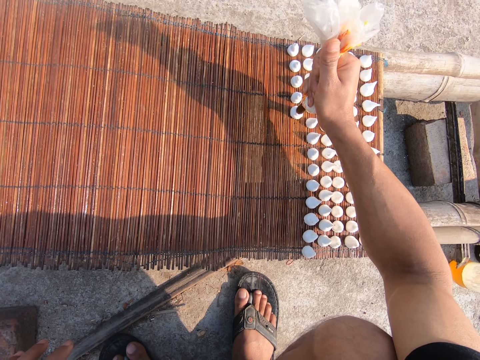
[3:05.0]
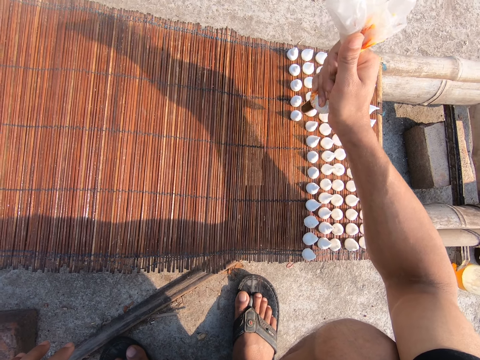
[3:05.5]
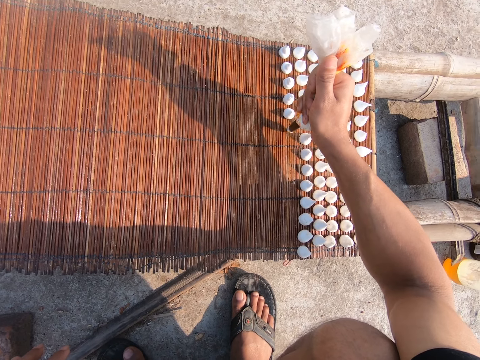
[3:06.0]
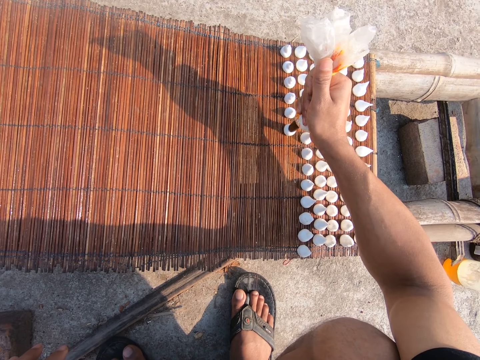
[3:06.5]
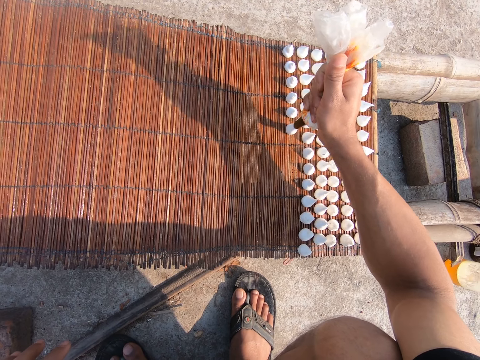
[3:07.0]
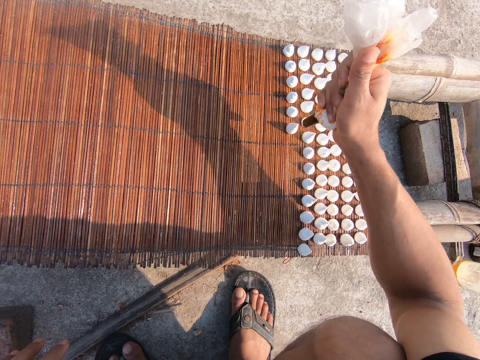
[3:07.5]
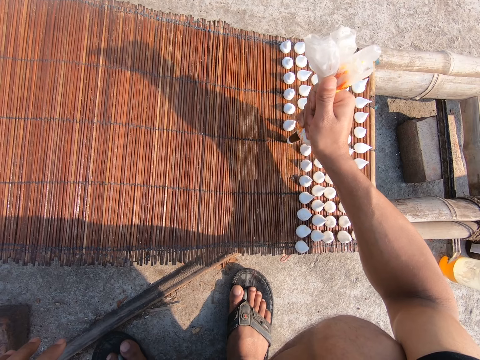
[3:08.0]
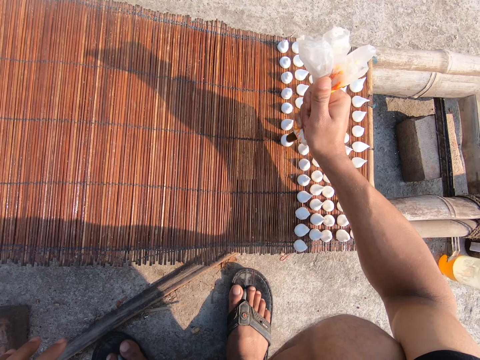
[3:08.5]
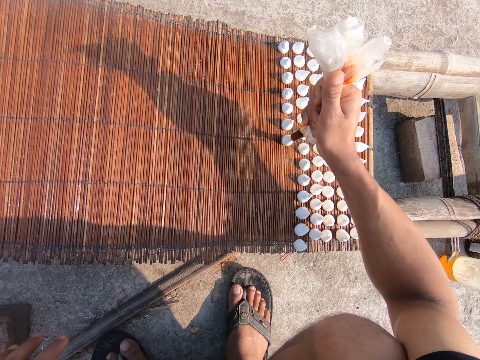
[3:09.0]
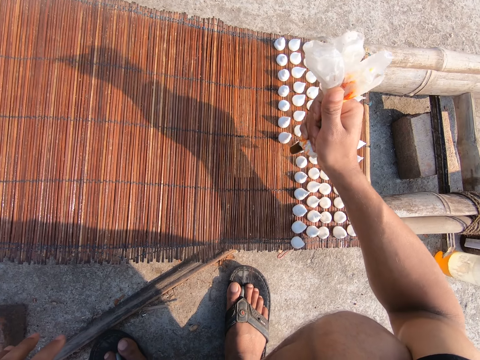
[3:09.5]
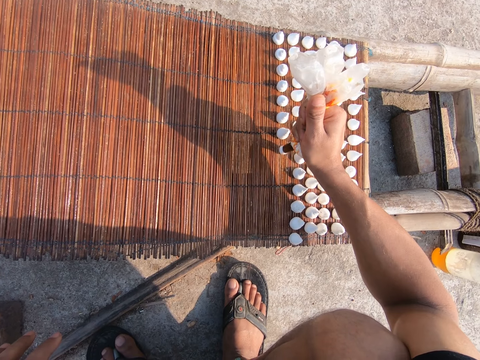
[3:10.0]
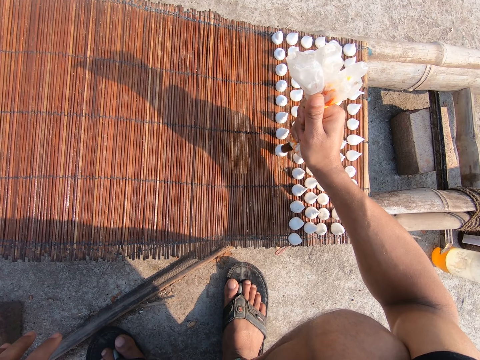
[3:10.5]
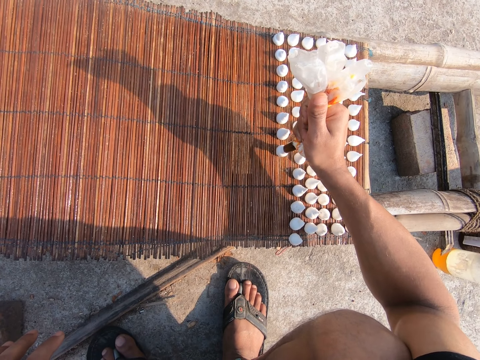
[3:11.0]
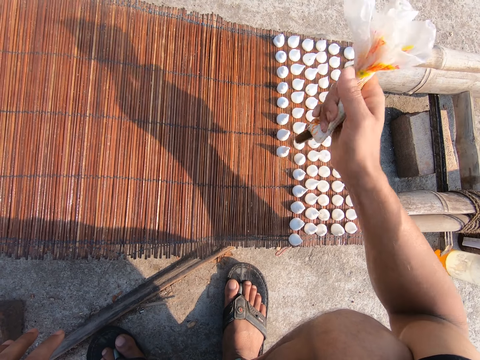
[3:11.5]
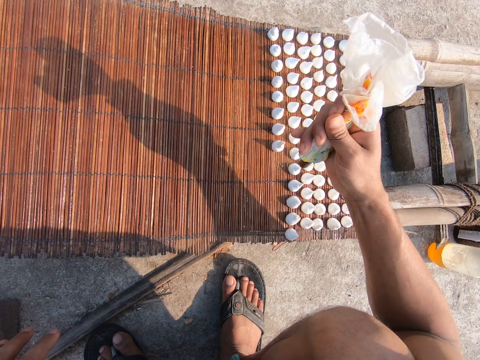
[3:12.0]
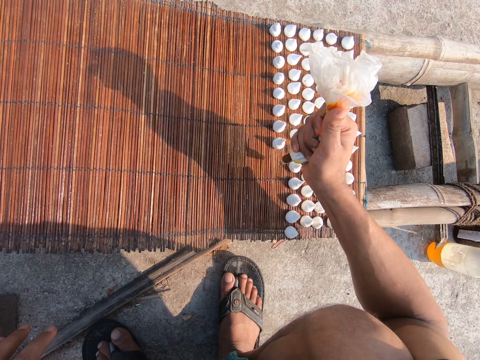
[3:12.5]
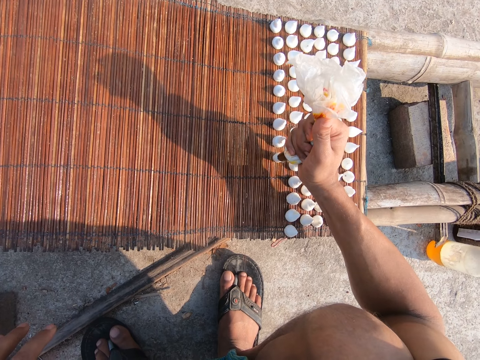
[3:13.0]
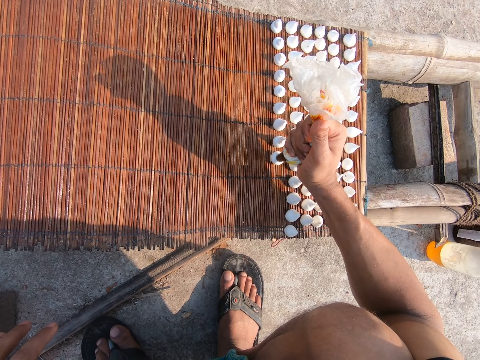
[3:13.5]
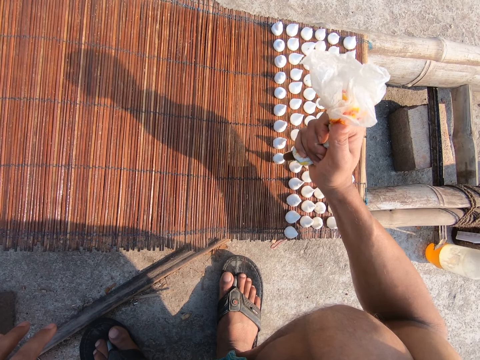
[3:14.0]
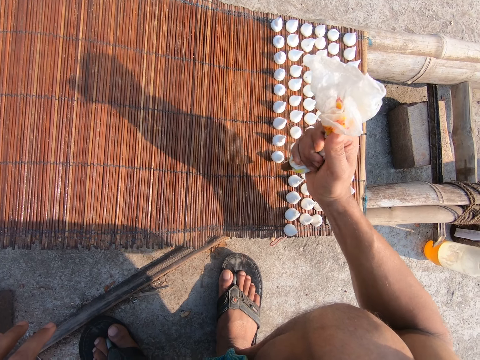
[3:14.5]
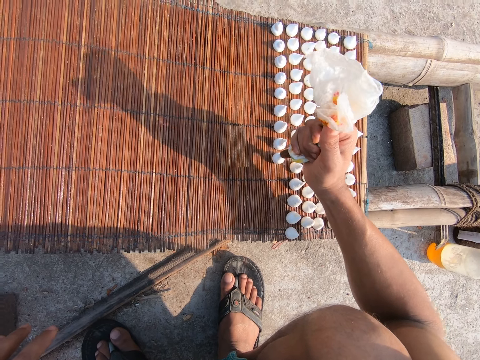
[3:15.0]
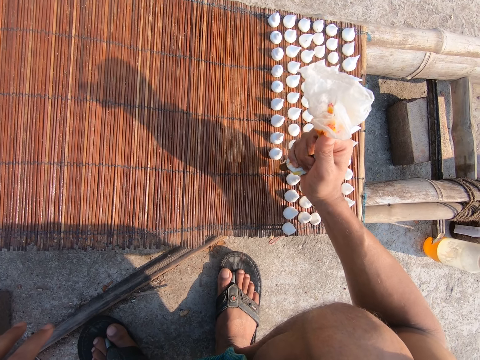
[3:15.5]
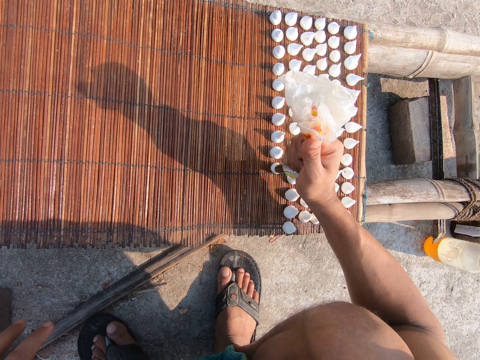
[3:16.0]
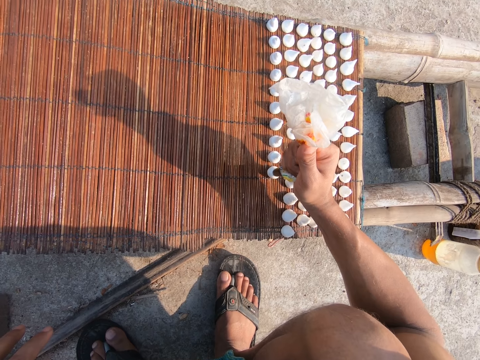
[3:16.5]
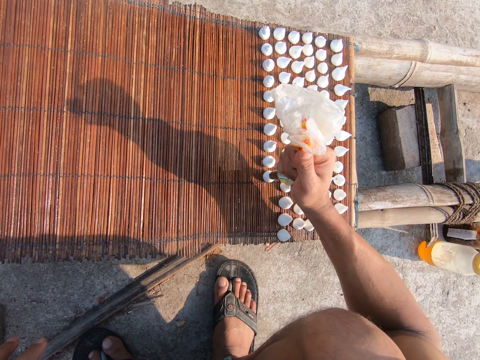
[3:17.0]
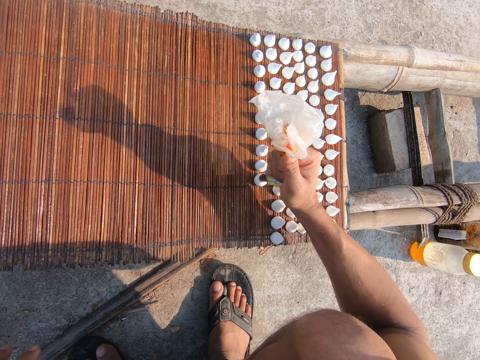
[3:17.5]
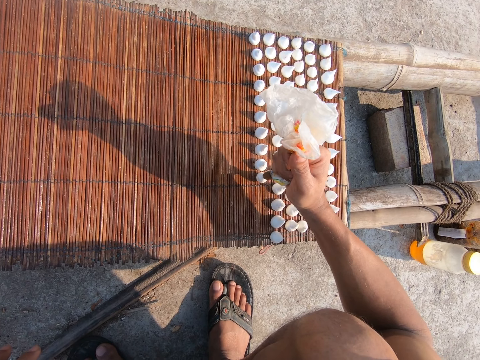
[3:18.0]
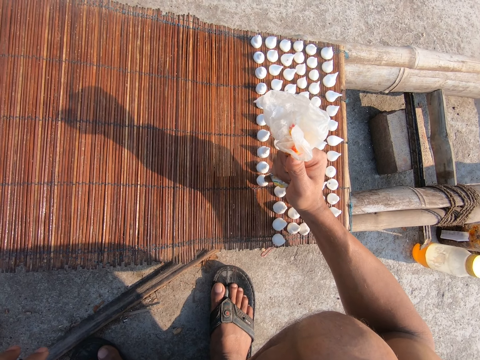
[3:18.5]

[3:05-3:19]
The camera wearer pipes the mat with icing from the piping nozzle in his right hand. He pipes the mat with icing repeatedly.

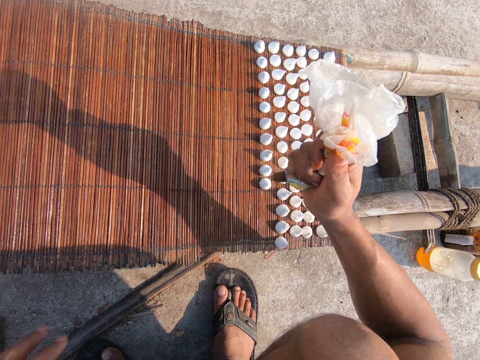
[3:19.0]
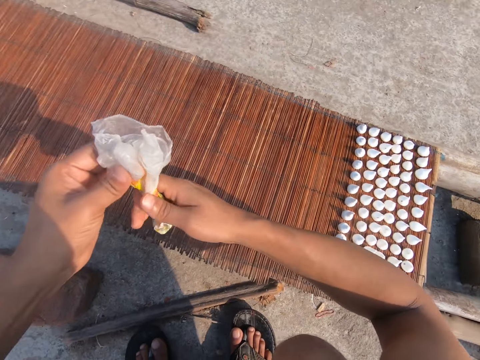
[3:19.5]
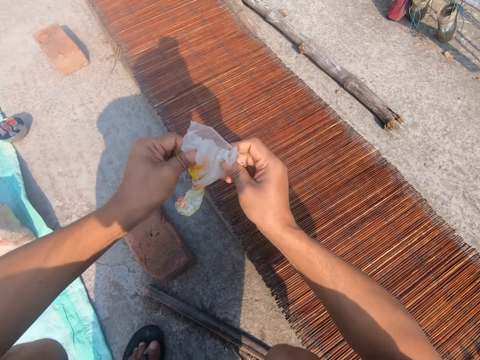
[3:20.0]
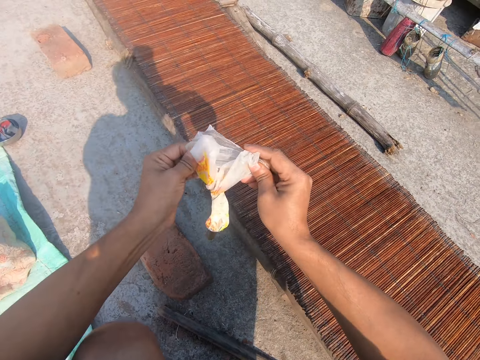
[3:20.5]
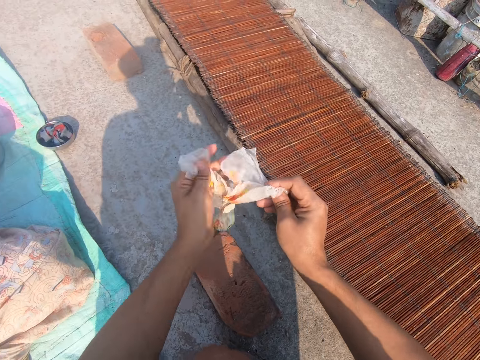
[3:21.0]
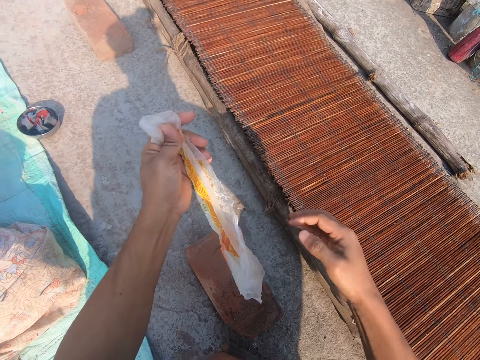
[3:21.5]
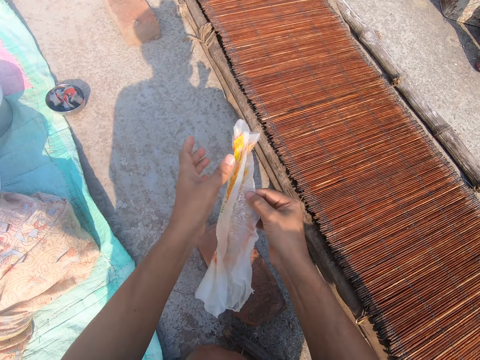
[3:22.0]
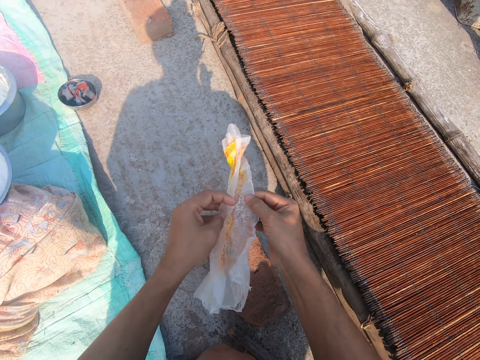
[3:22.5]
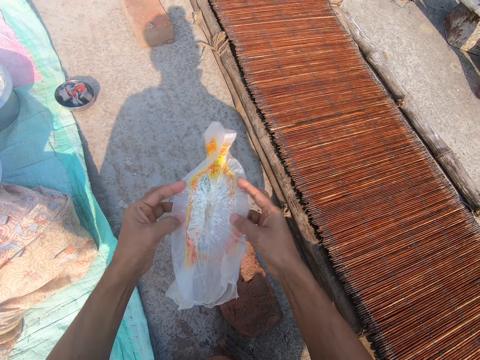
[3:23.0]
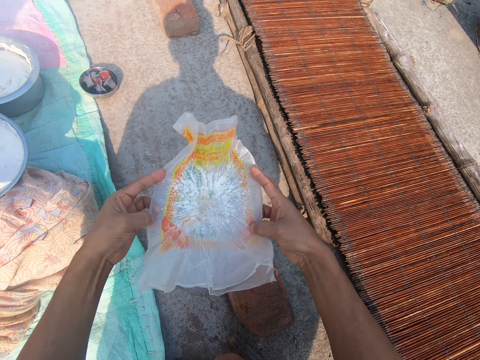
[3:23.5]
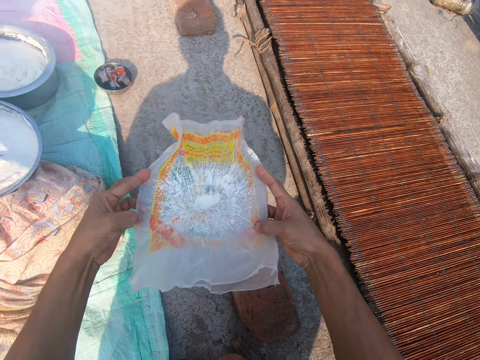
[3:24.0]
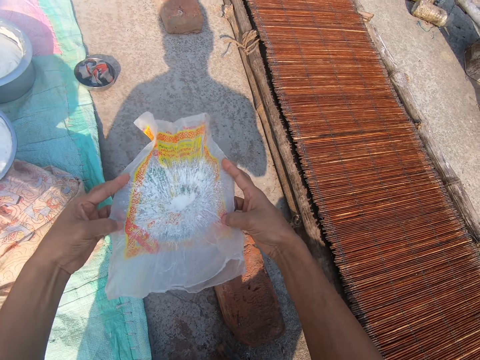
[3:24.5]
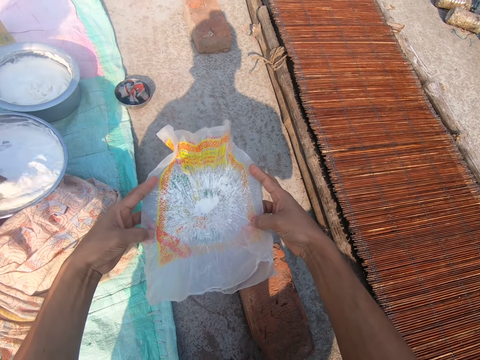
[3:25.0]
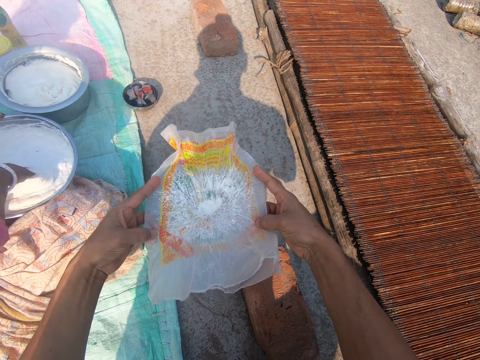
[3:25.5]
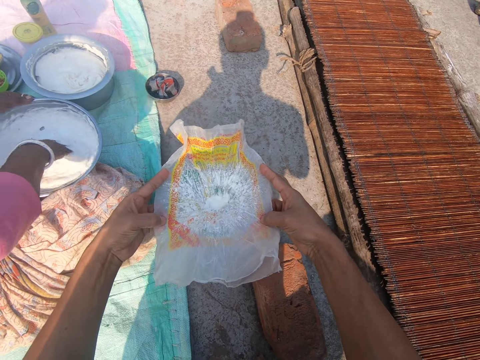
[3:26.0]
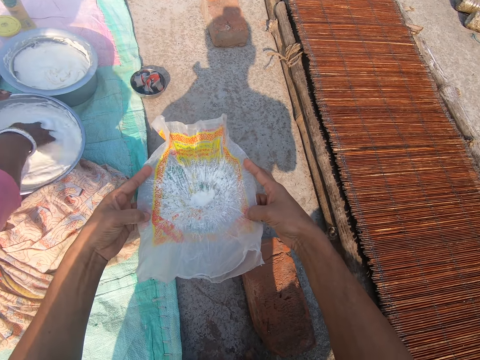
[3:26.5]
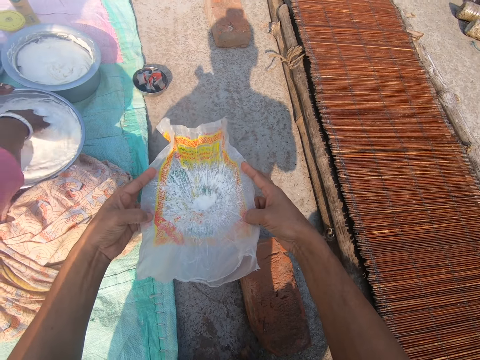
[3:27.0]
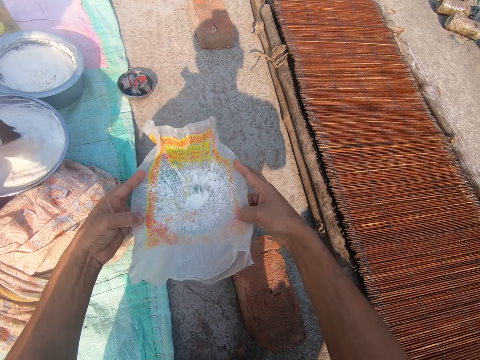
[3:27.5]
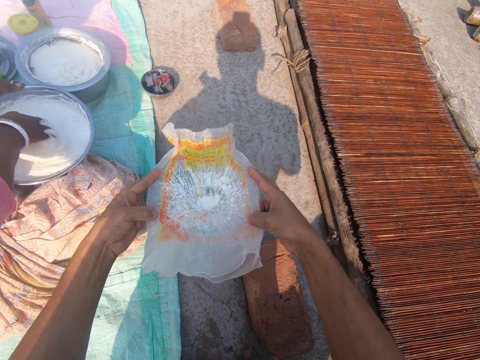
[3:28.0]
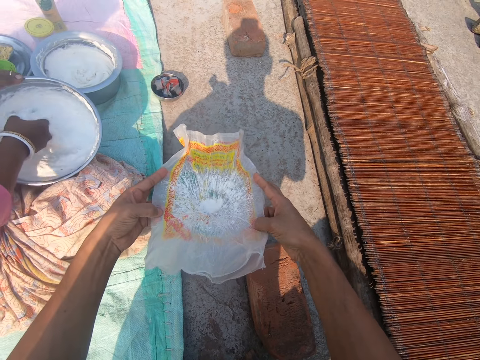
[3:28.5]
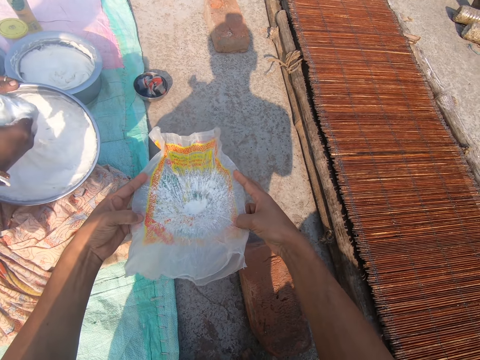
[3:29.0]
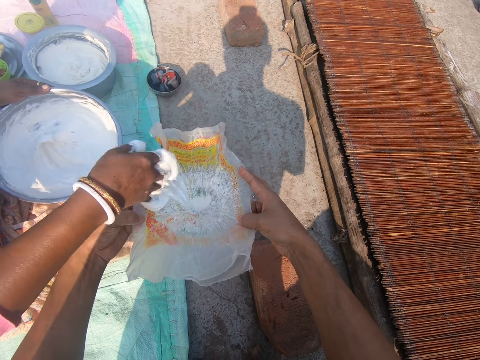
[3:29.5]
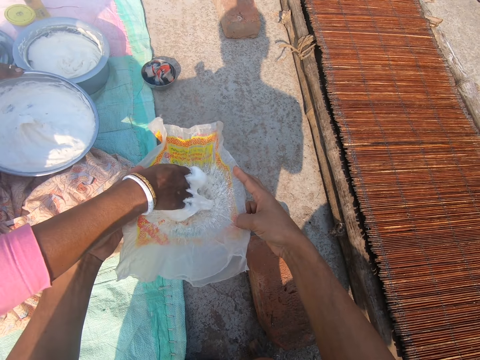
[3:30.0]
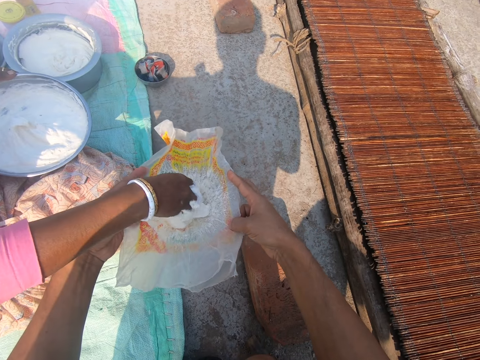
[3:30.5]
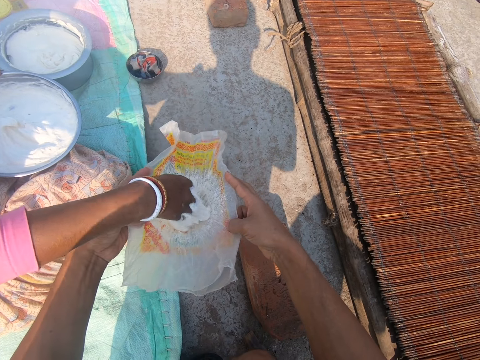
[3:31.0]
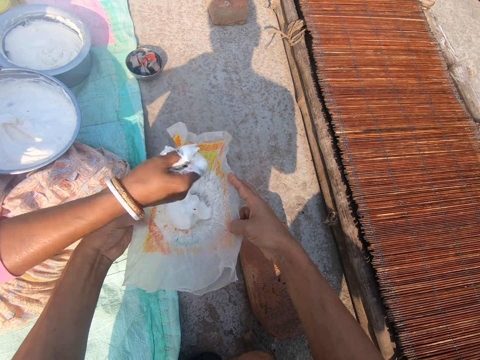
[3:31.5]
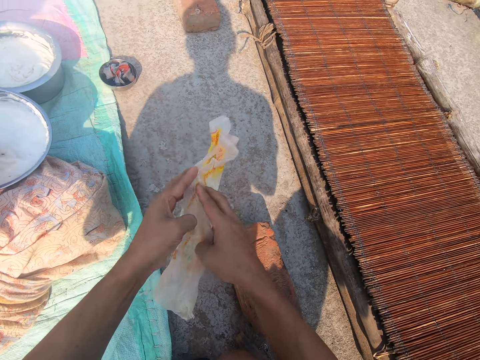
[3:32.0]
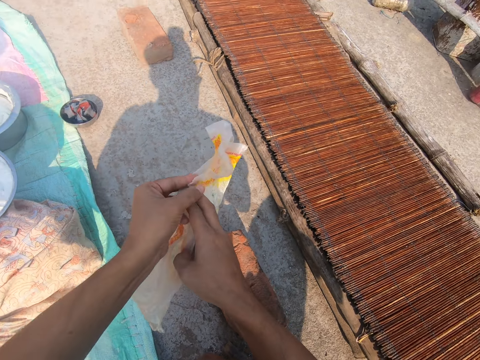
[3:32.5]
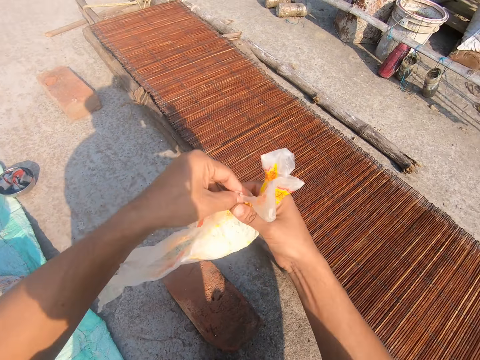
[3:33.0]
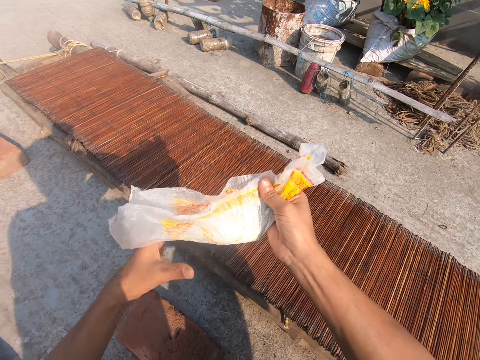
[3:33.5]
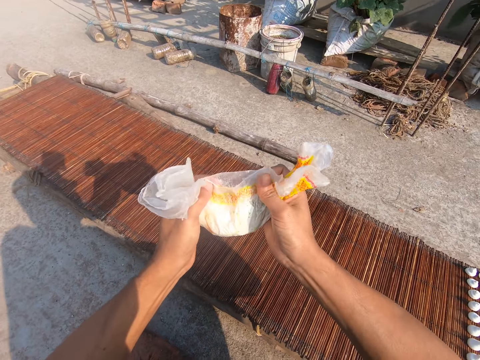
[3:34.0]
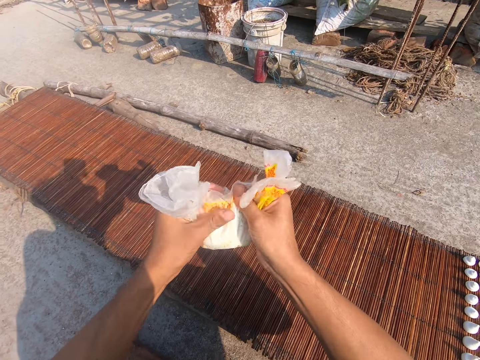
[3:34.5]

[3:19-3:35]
The camera wearer opens up the piping nozzle with both hands. The woman stirs icing in the basin with her right hand. She takes icing from the basin with her right hand. The camera wearer talks to the woman. The woman puts icing in the piping nozzle in the camera wearer's hands. The camera wearer picks pastry from the woman. They tie the piping nozzle with both hands.
